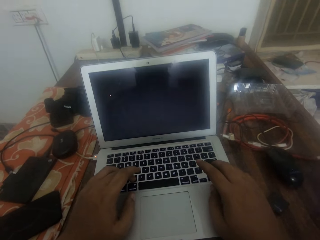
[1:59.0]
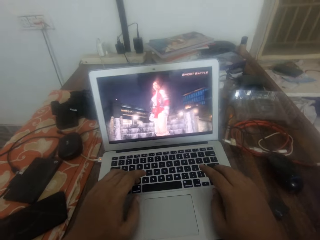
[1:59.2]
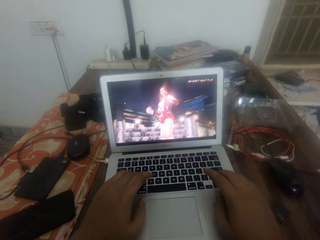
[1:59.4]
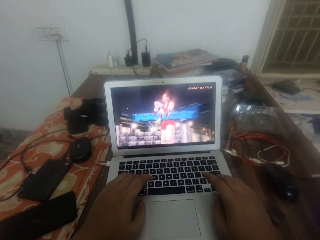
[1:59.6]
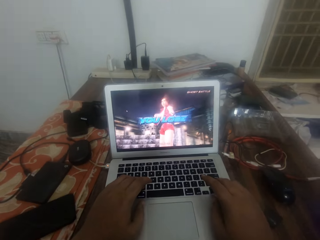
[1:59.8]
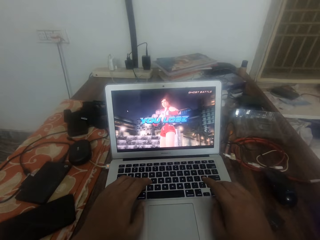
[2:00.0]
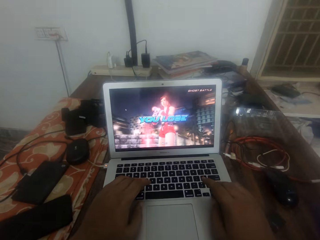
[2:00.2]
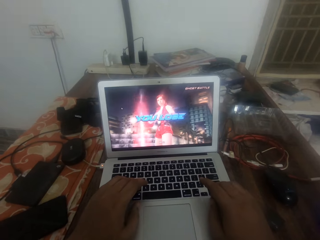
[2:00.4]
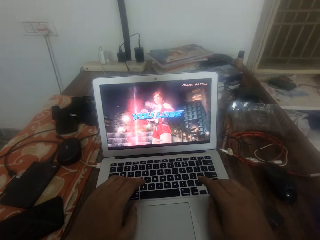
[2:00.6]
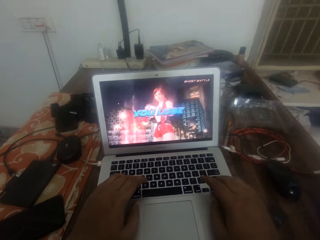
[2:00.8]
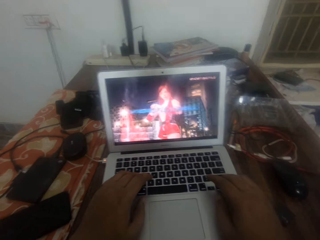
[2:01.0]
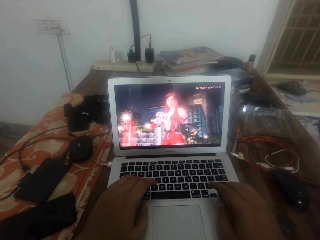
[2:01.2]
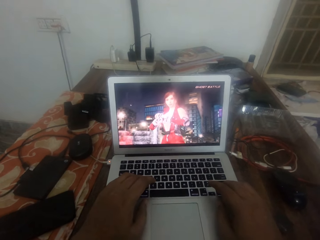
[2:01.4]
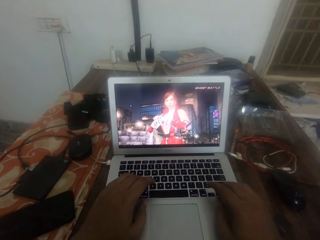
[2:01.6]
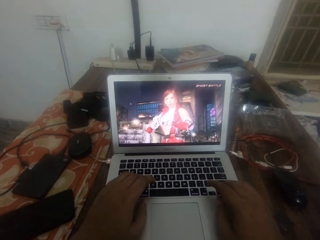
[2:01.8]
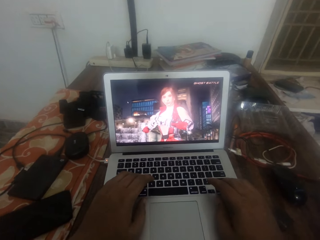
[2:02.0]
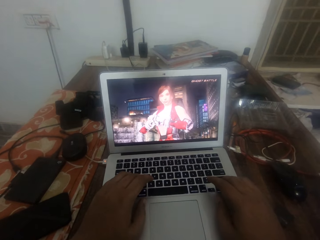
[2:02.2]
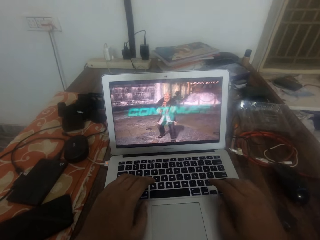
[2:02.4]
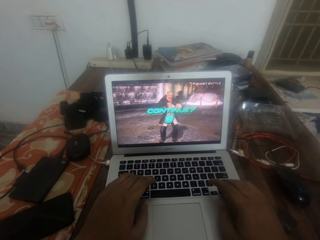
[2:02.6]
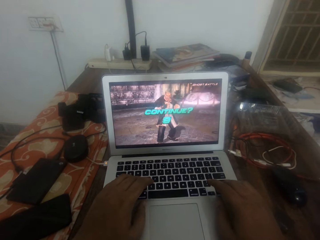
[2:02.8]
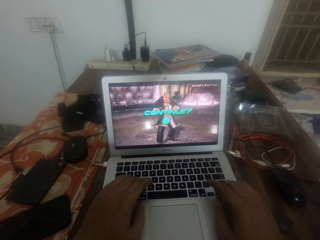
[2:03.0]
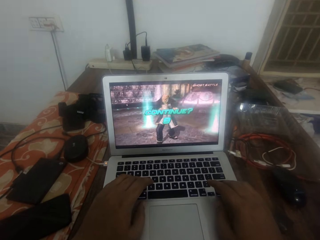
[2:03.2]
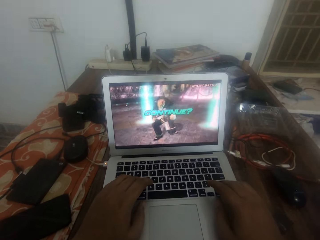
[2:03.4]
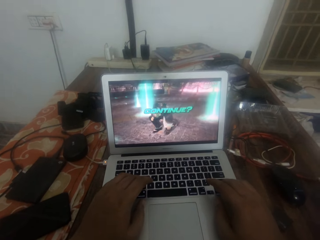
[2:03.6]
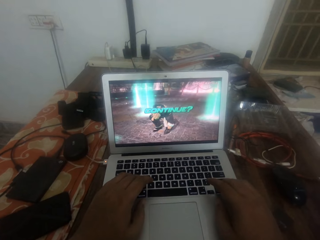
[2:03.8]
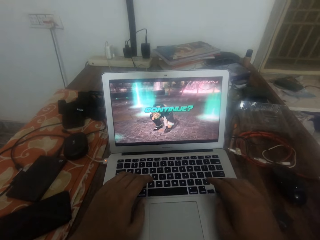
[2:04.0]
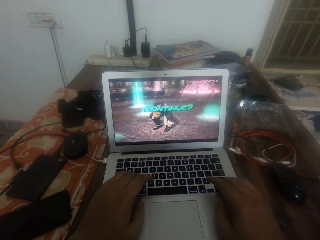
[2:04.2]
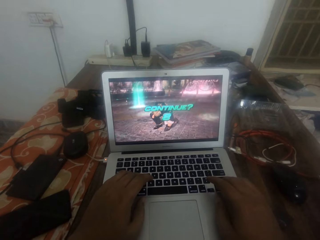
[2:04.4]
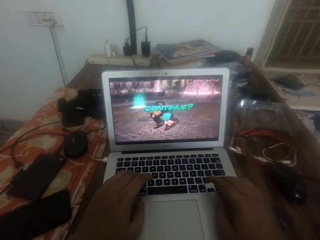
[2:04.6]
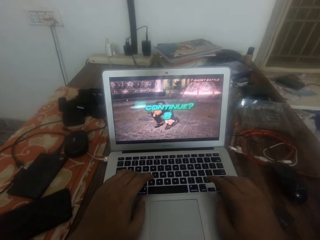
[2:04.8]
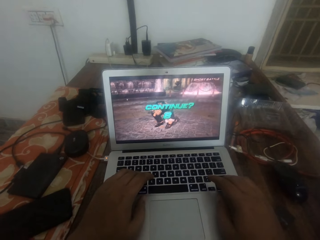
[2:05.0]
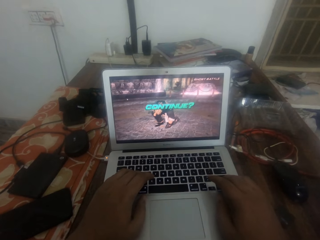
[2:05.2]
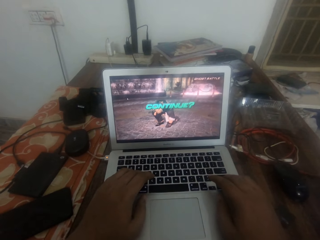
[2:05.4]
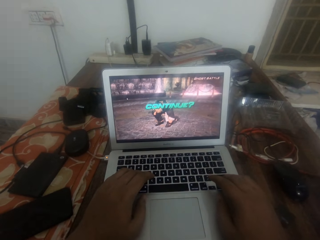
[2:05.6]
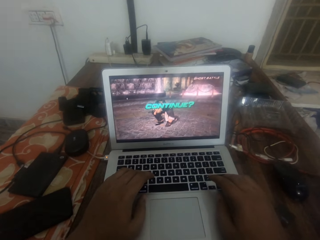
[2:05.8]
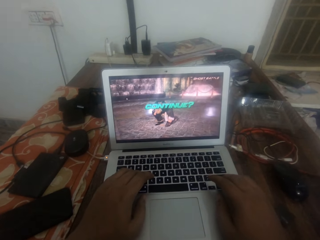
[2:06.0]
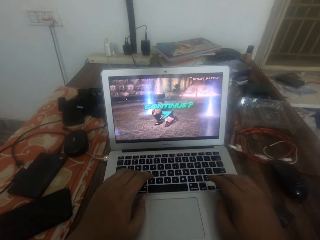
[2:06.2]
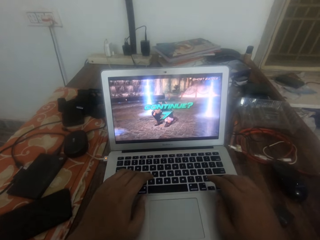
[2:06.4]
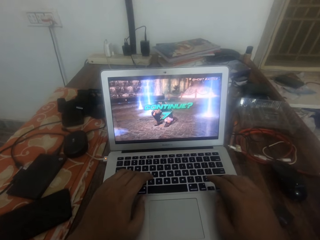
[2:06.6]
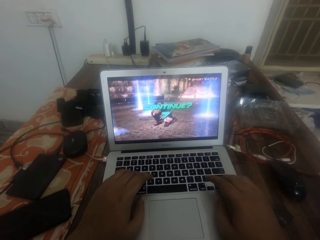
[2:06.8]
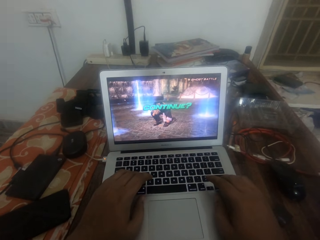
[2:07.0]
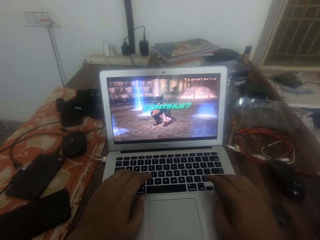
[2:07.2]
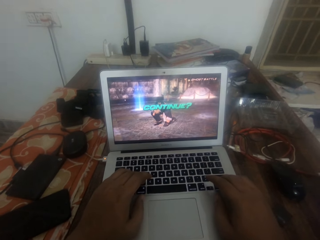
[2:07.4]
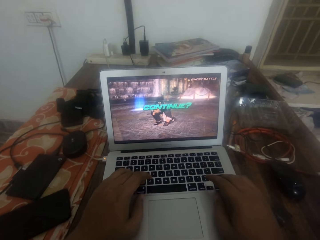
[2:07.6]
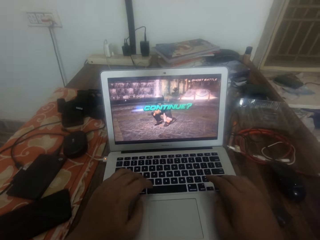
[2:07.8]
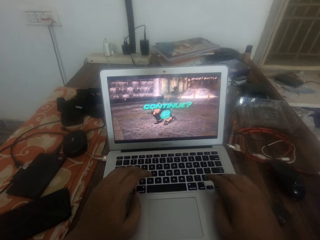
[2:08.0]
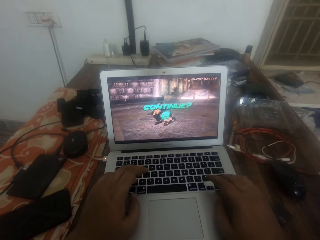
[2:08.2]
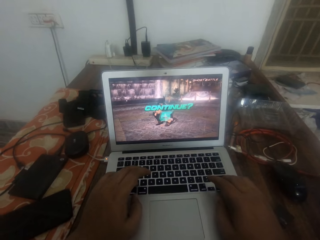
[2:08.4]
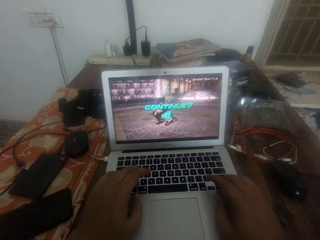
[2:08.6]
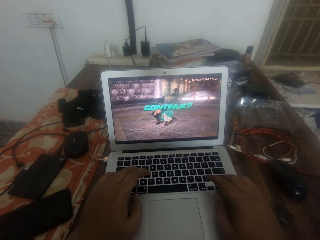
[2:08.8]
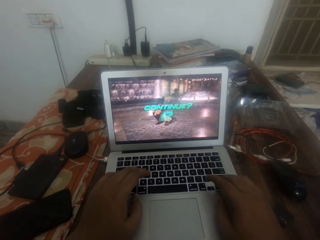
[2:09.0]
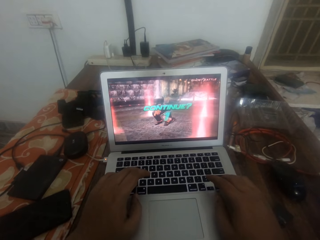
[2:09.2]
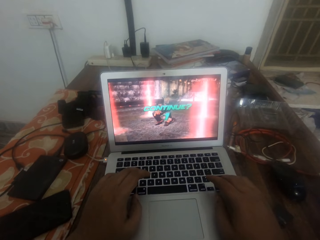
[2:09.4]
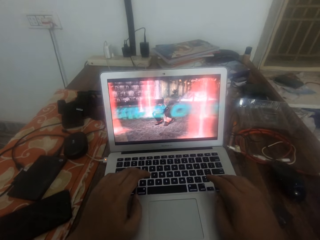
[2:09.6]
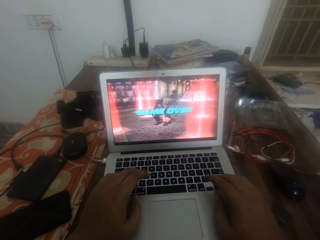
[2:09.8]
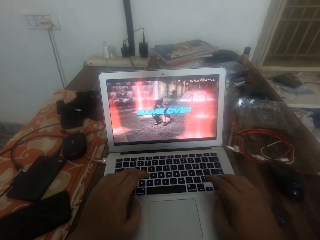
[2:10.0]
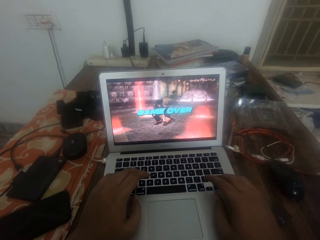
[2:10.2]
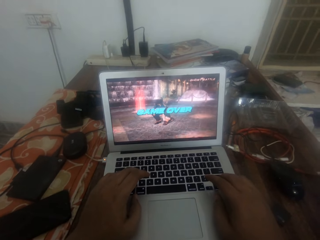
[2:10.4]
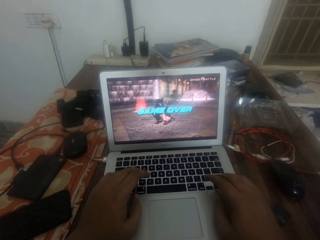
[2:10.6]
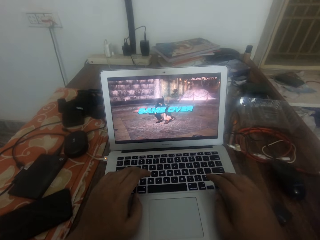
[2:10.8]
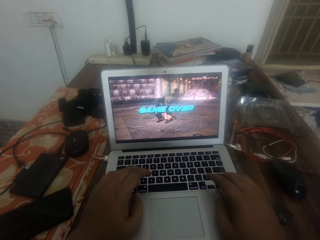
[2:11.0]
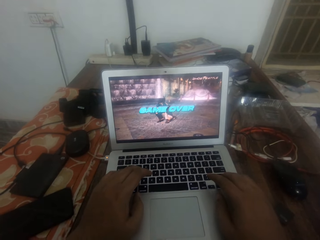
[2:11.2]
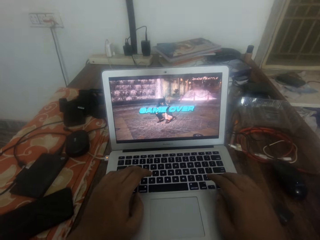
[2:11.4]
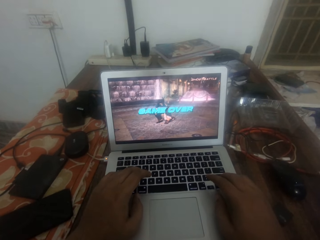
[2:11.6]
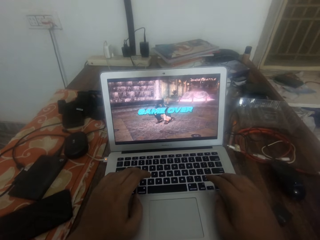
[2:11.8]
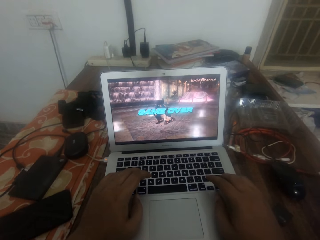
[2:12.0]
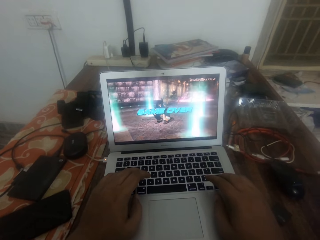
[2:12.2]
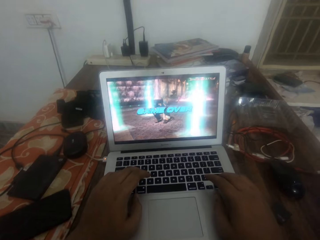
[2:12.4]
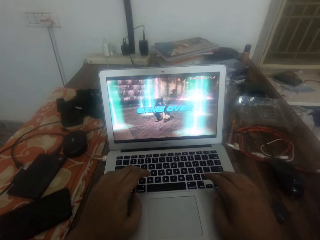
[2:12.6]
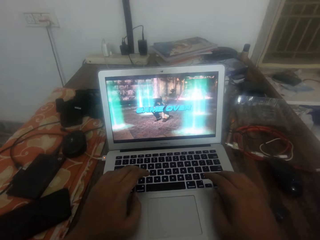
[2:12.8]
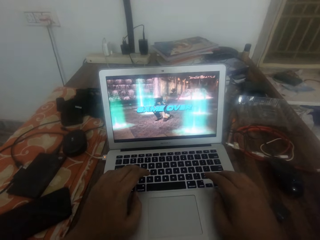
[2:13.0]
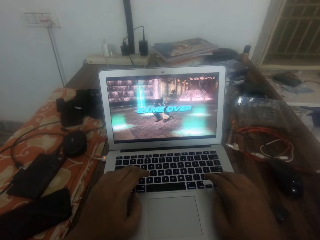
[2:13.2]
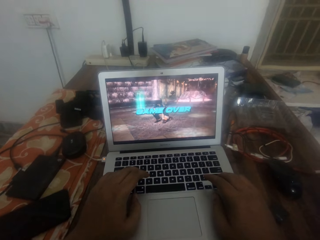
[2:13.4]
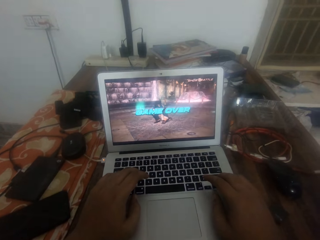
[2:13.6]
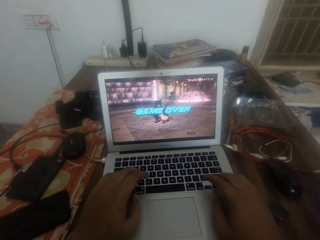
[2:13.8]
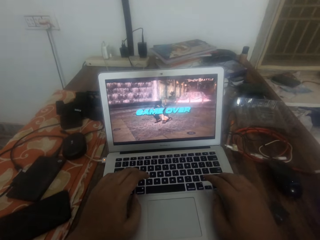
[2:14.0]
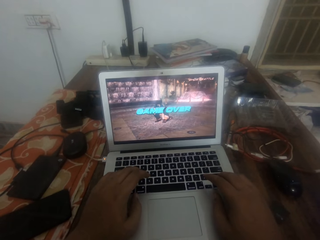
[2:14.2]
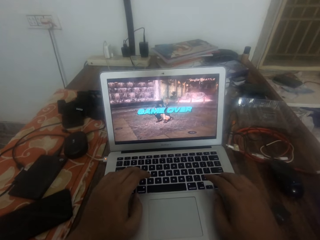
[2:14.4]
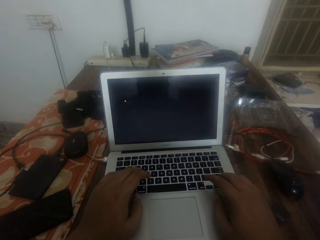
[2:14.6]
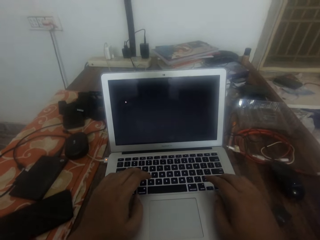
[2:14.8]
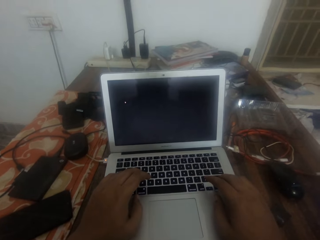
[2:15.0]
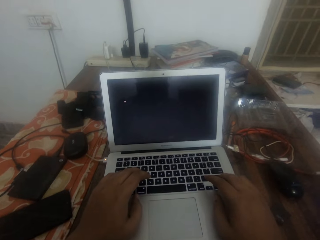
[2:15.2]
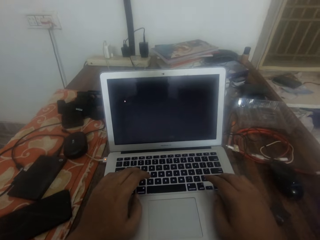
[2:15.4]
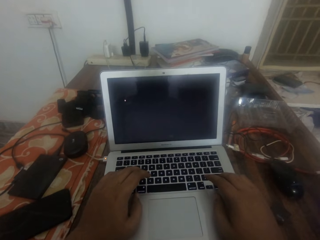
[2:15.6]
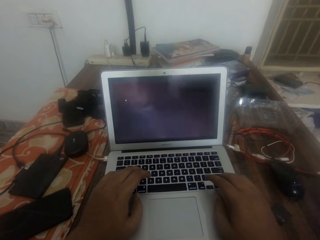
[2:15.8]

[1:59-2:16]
The camera wearer holds the laptop keyboard with both hands. He presses the laptop keyboard with his fingers. He holds the laptop keyboard with both hands.

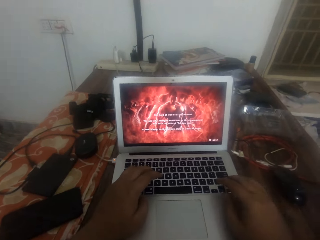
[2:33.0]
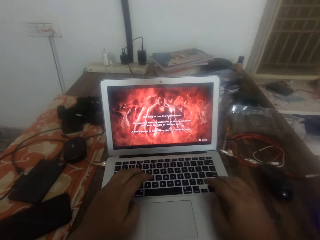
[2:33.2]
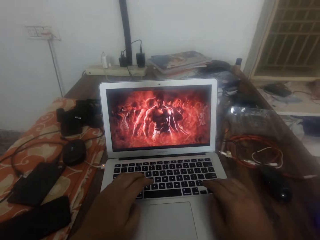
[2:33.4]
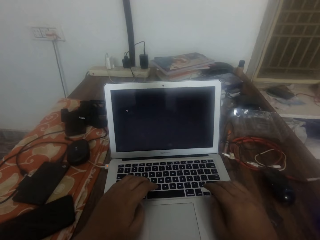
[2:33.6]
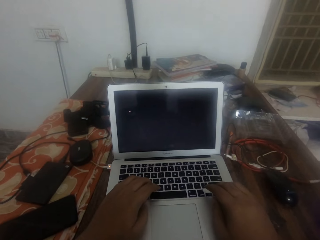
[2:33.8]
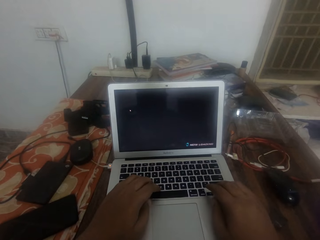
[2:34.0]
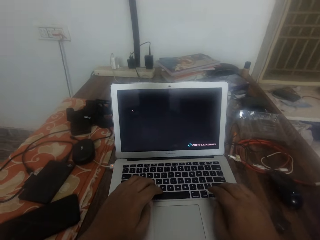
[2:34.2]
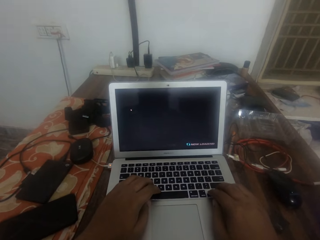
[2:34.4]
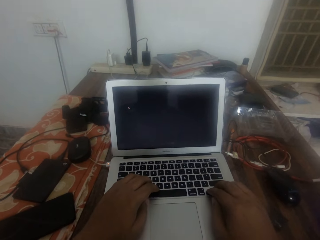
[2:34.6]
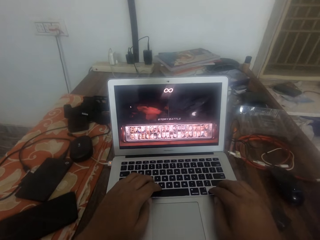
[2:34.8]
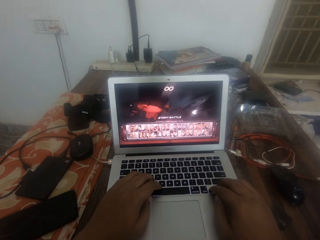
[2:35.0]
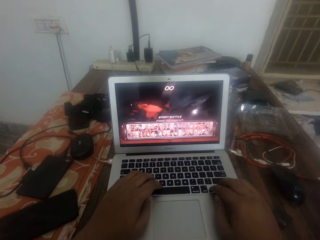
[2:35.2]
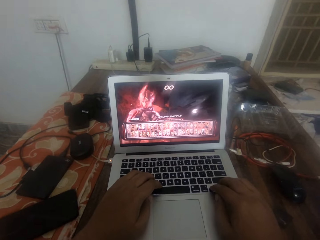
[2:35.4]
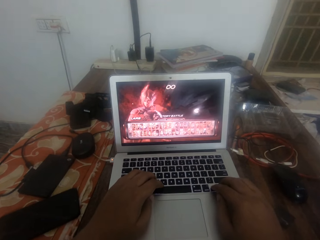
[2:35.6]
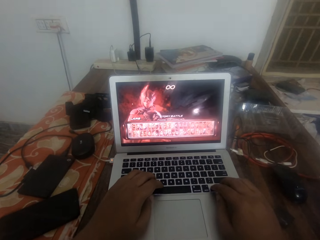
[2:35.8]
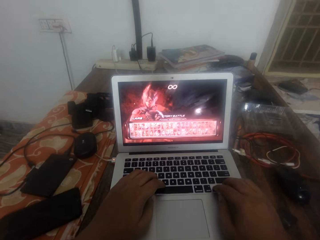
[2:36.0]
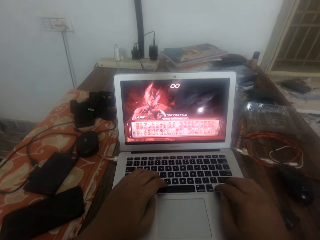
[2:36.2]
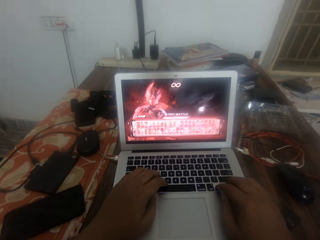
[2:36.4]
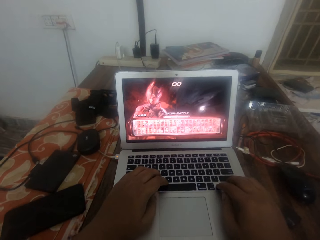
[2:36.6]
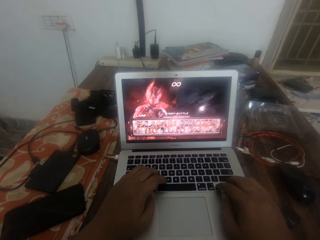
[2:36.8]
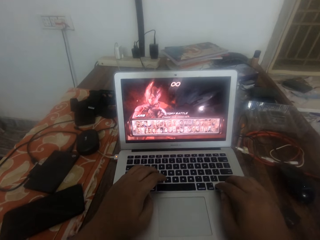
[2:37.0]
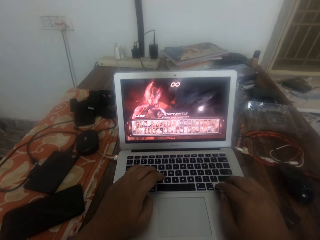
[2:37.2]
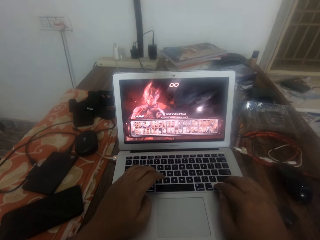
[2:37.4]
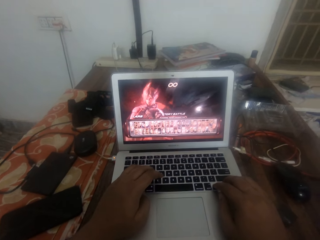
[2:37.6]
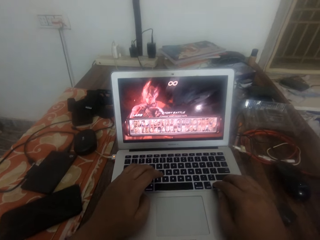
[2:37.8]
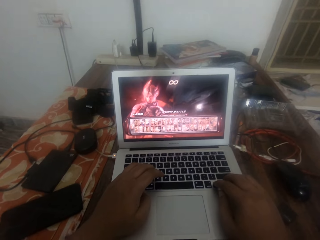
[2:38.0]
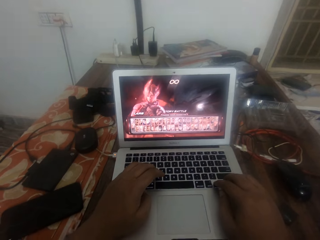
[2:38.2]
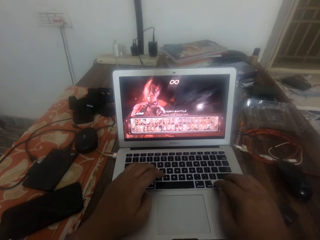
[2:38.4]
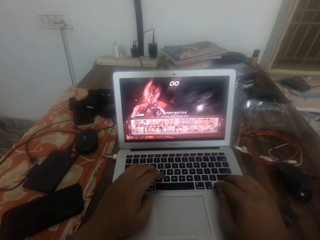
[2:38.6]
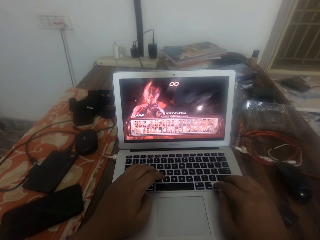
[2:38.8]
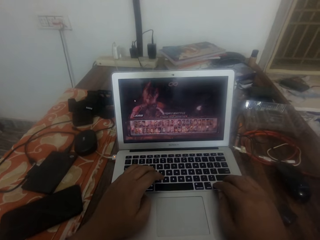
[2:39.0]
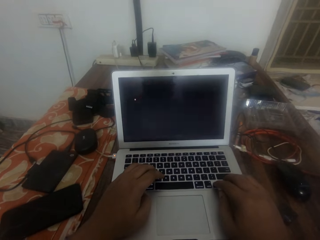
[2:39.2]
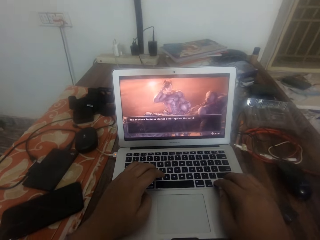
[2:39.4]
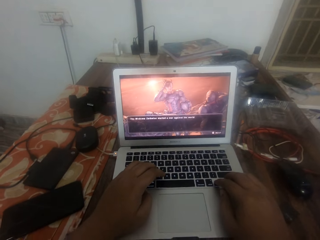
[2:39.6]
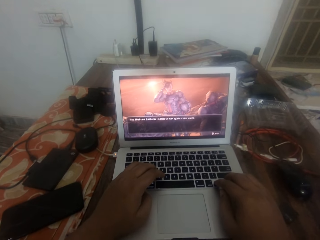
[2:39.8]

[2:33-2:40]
The camera wearer puts his hand on the laptop. He presses the laptop keyboard with his fingers.
